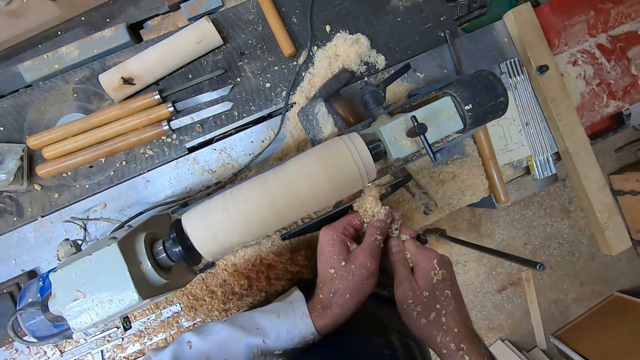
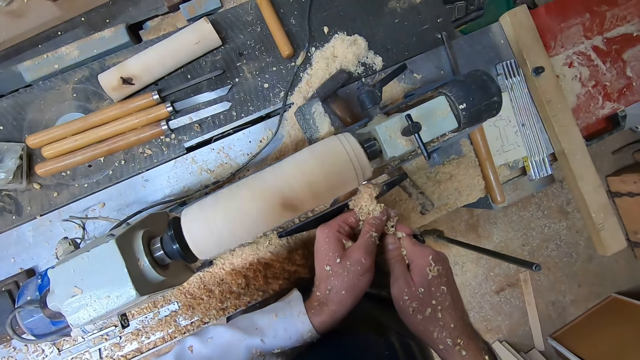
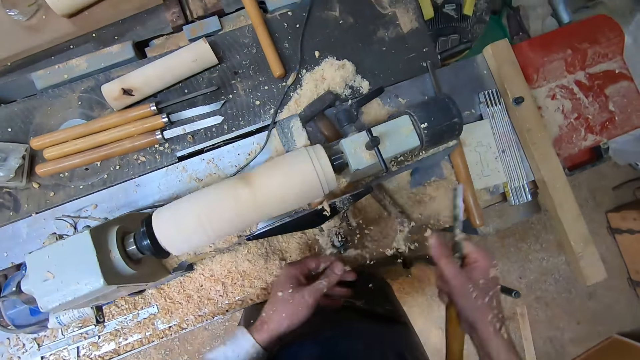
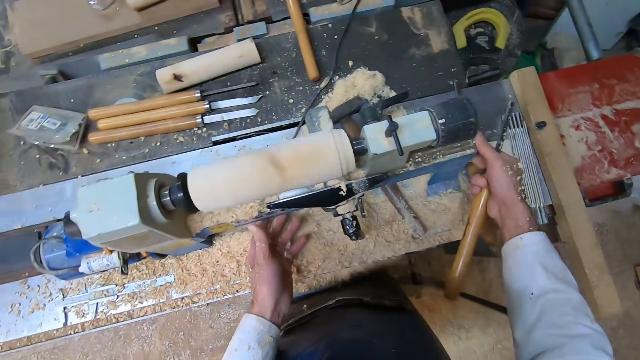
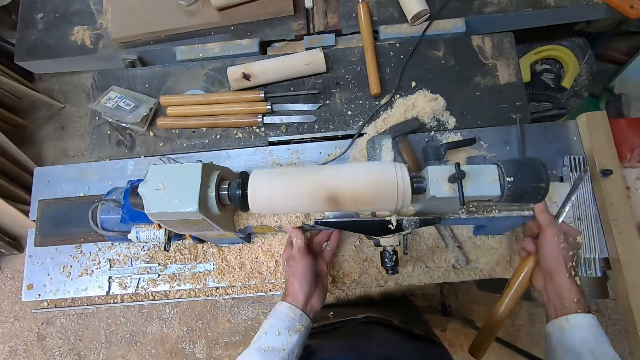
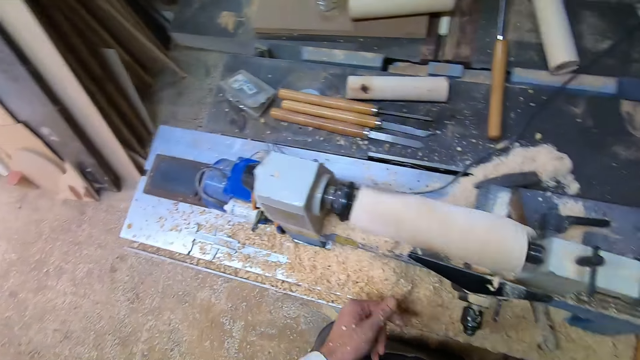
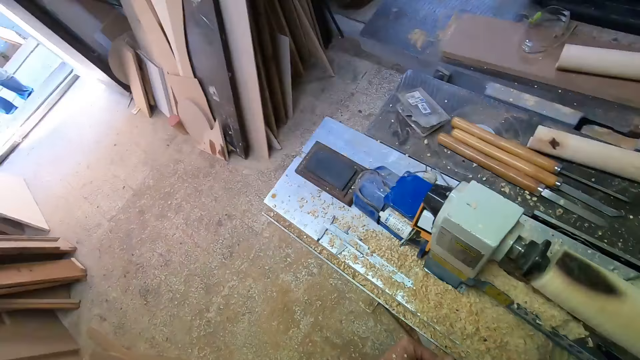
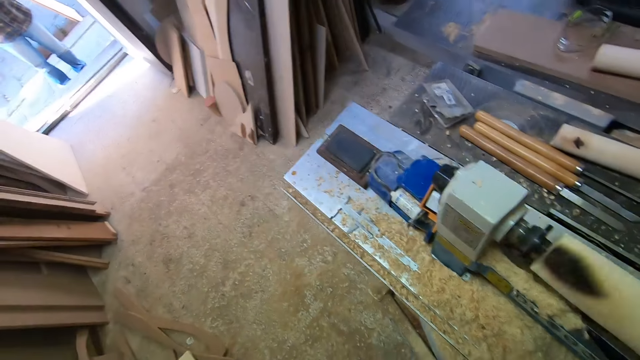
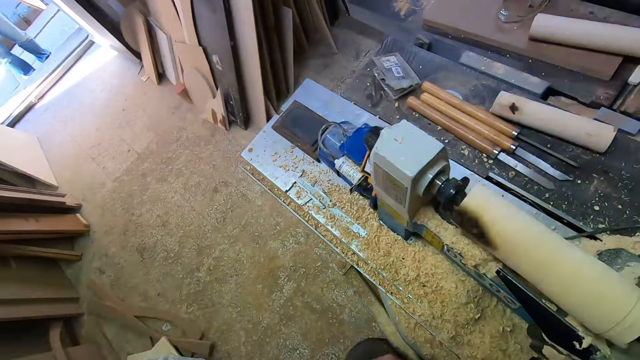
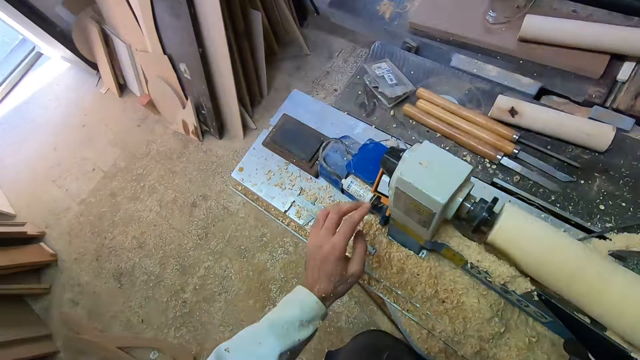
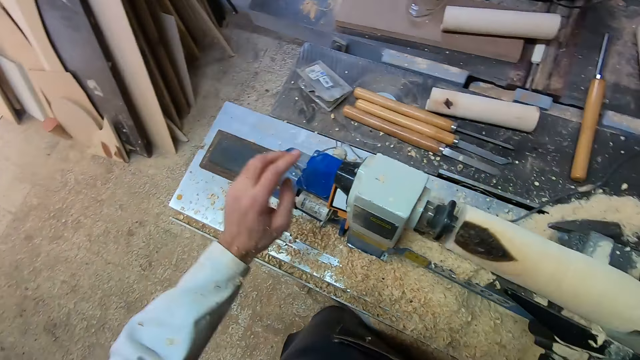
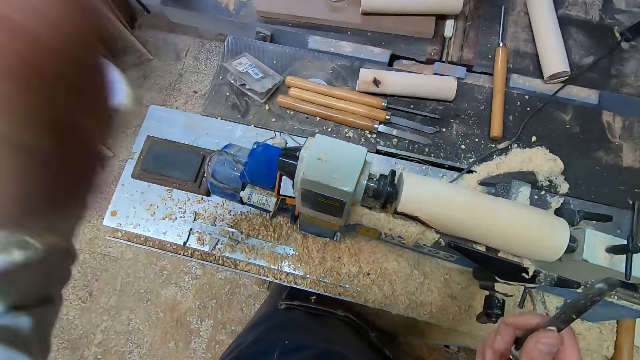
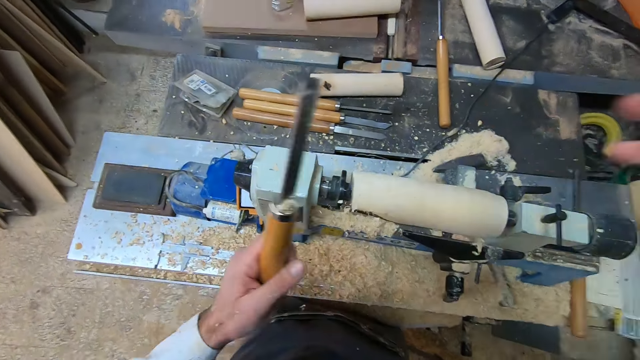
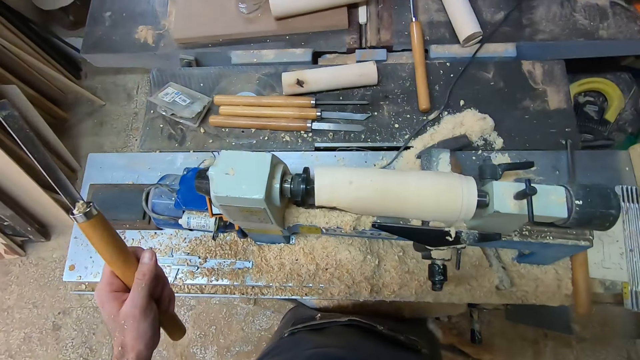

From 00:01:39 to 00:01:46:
The camera wearer moves the wood lathe forward. He walks. He turns off the wood lathe. He adjusts his camera. He passes the chisel from his right hand to his left hand.
